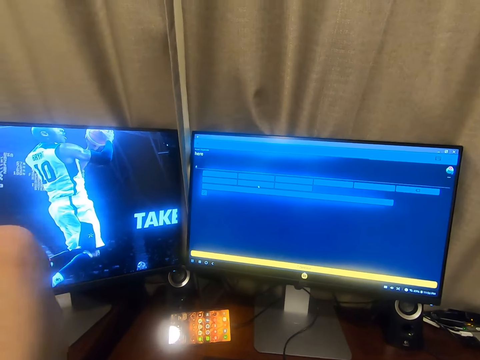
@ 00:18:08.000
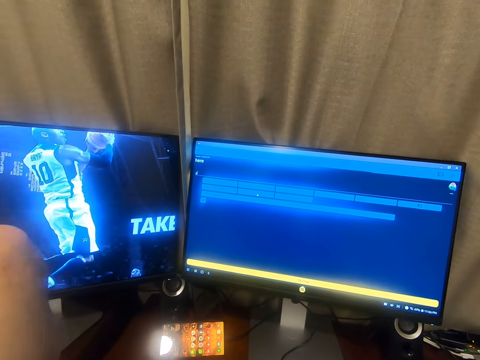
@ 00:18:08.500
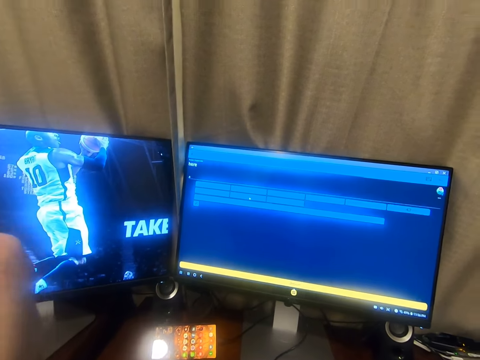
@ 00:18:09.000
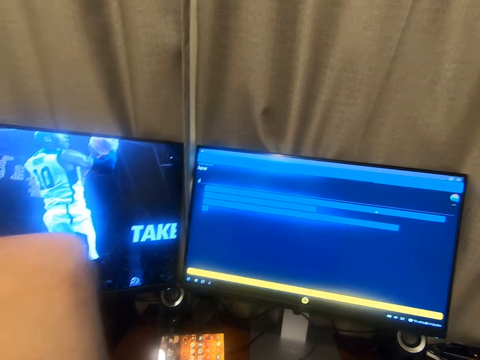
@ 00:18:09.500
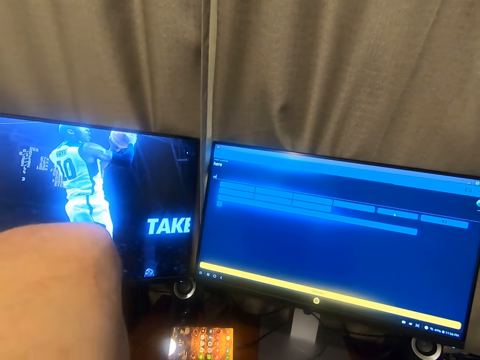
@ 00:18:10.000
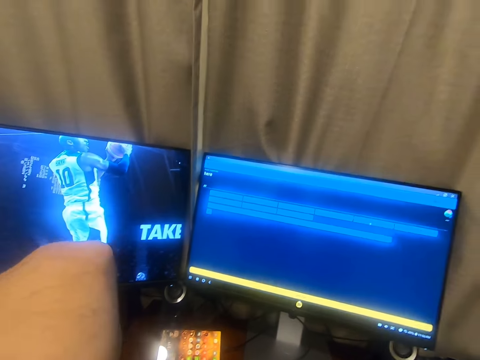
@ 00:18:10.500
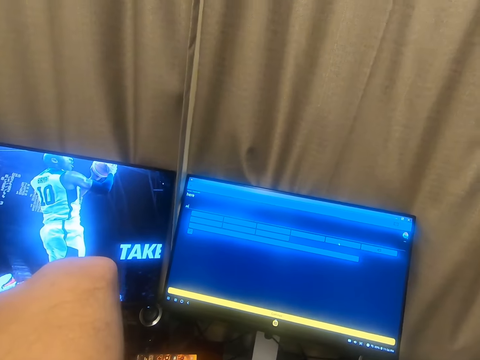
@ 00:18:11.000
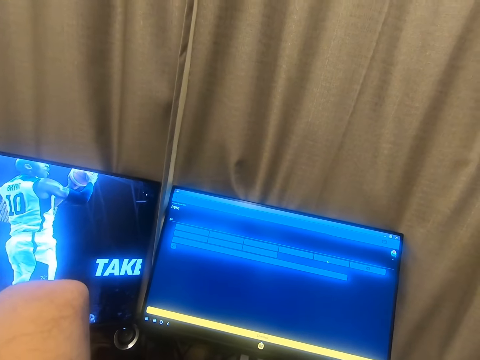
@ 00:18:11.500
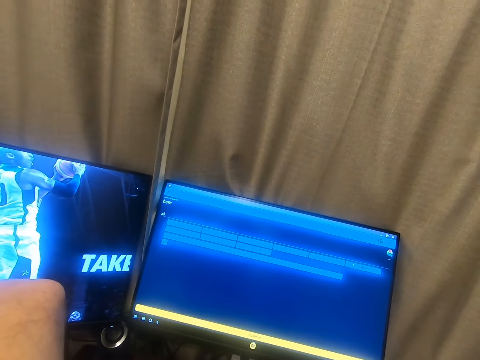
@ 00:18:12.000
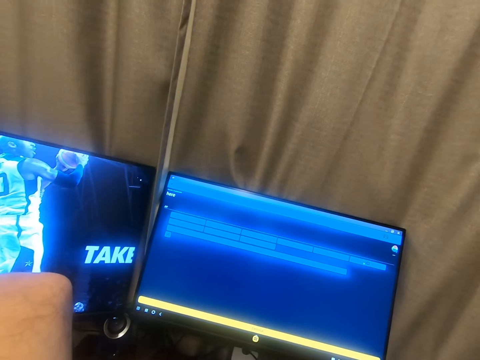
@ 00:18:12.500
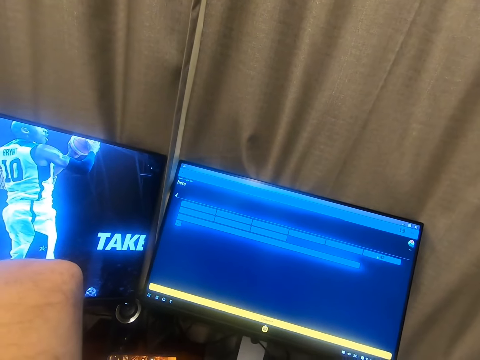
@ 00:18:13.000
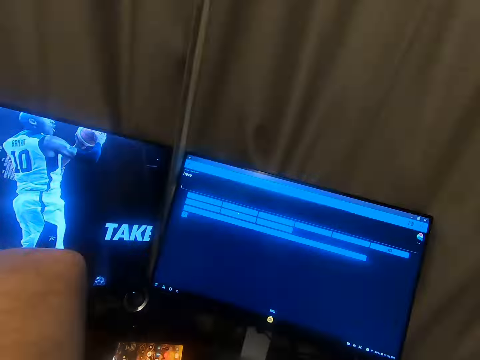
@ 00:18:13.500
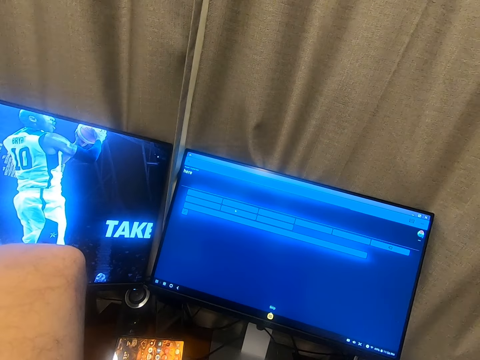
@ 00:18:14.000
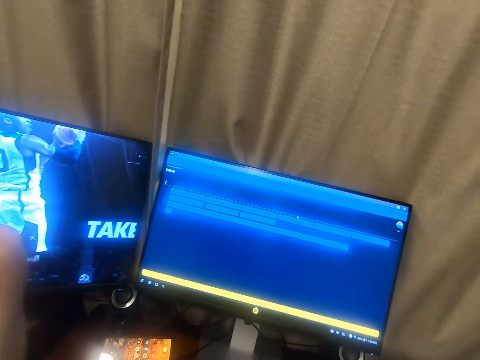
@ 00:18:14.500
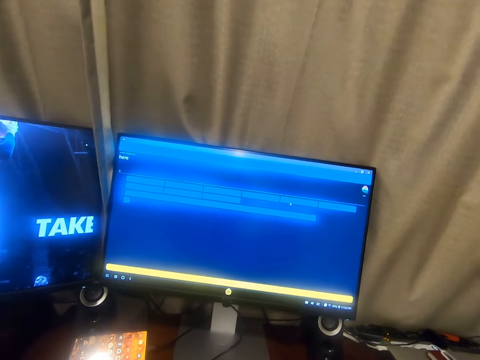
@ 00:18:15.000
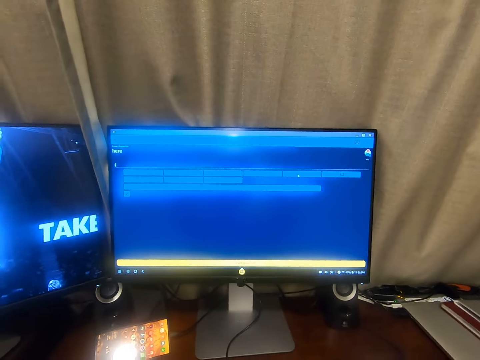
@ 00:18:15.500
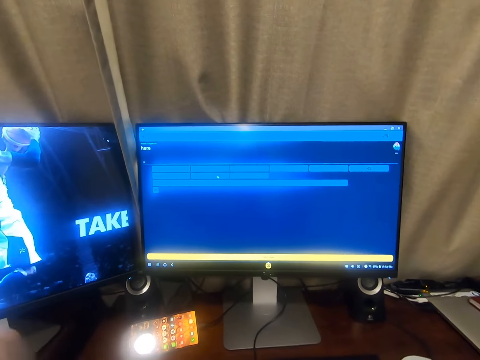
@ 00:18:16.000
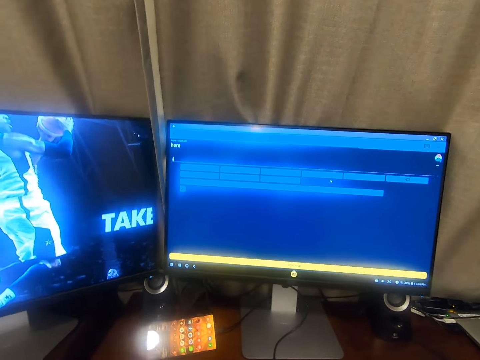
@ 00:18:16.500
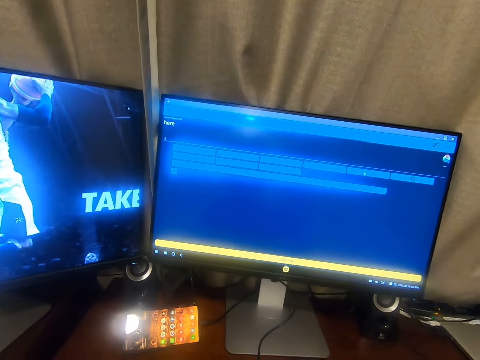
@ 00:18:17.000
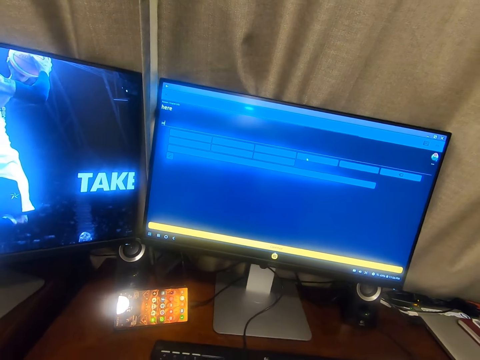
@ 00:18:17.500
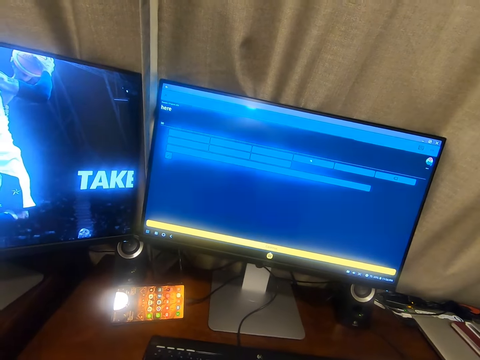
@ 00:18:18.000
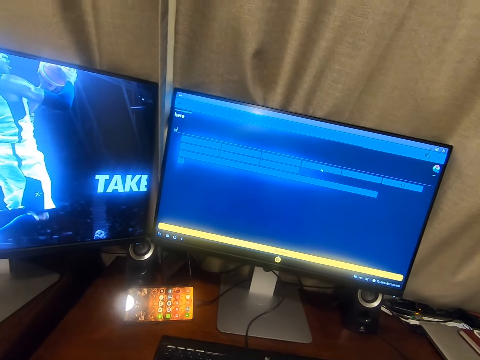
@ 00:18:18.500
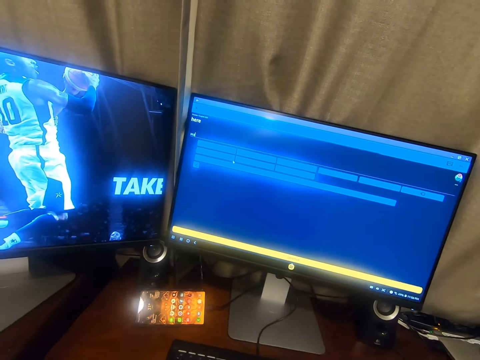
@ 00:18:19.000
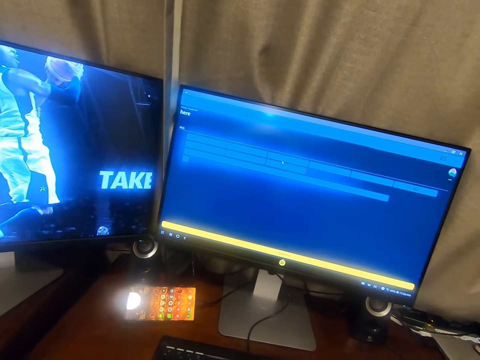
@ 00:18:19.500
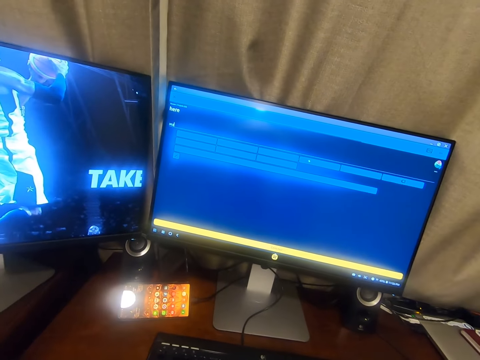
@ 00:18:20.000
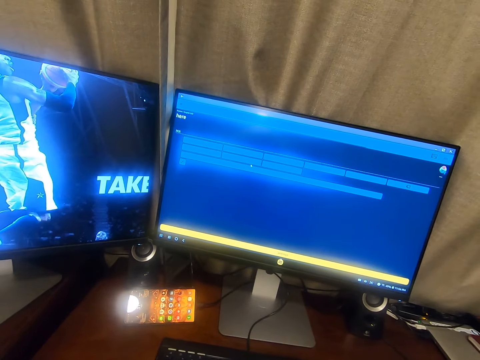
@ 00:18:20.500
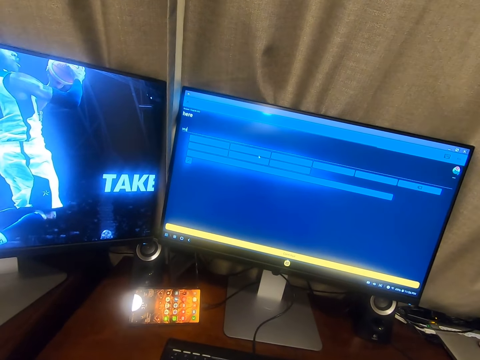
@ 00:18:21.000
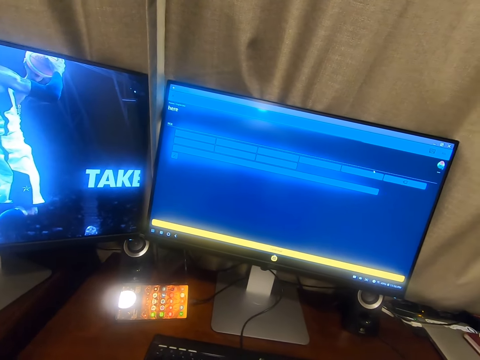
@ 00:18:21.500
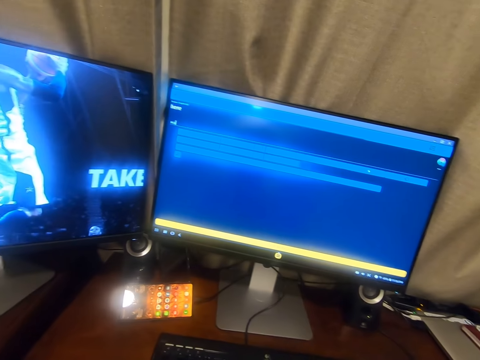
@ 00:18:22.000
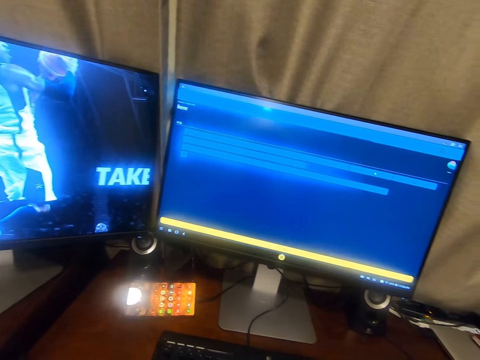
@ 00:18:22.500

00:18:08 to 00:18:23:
The camera wearer moves his hand.

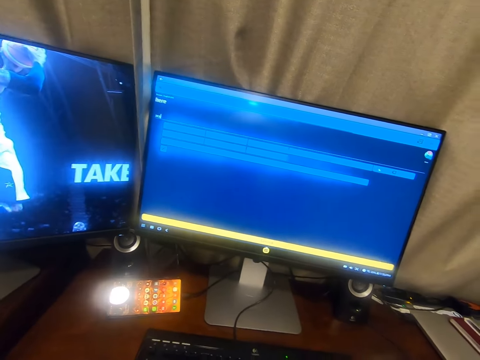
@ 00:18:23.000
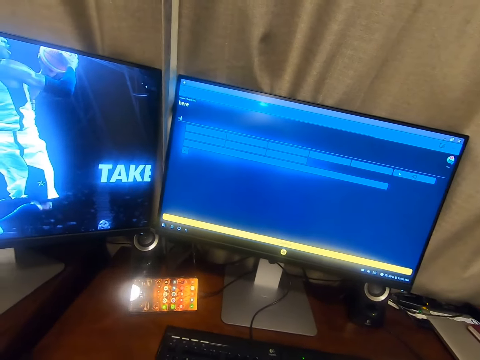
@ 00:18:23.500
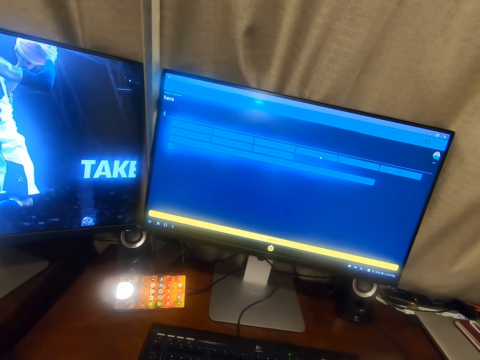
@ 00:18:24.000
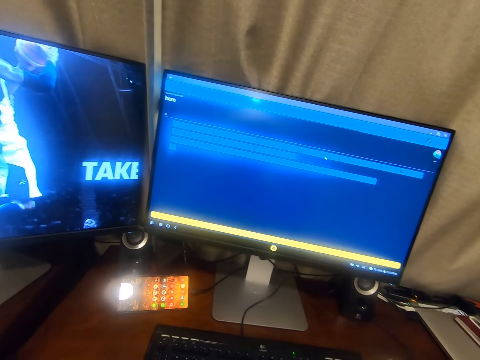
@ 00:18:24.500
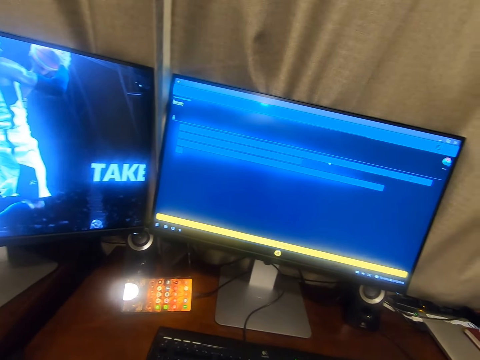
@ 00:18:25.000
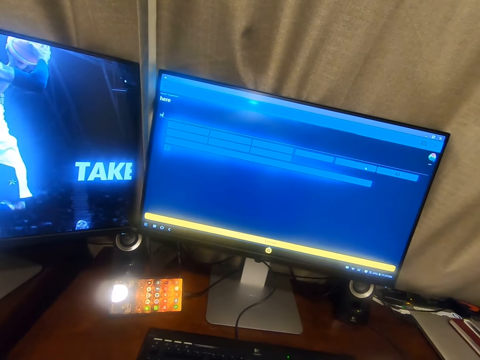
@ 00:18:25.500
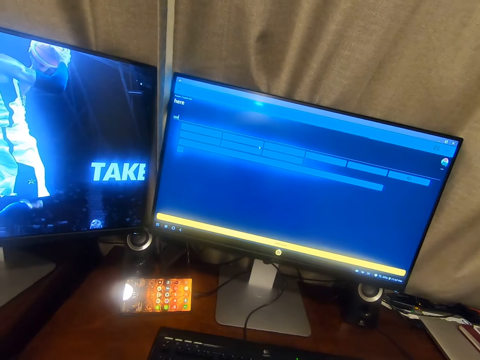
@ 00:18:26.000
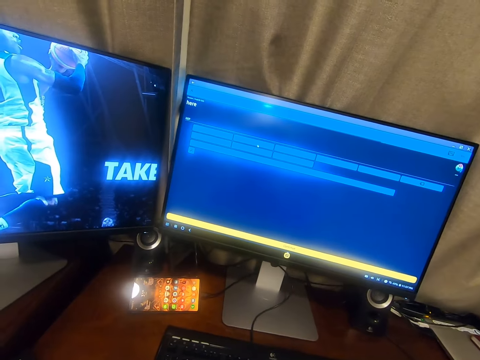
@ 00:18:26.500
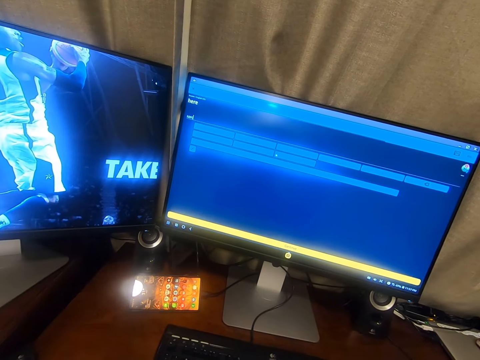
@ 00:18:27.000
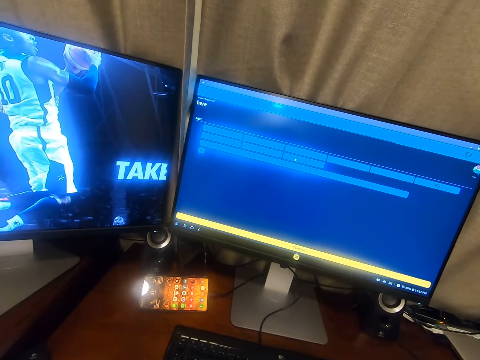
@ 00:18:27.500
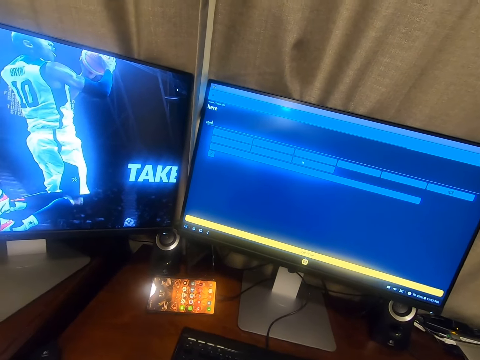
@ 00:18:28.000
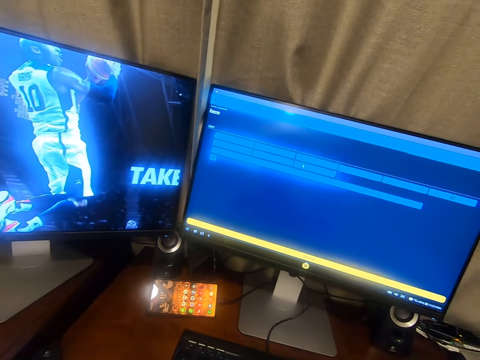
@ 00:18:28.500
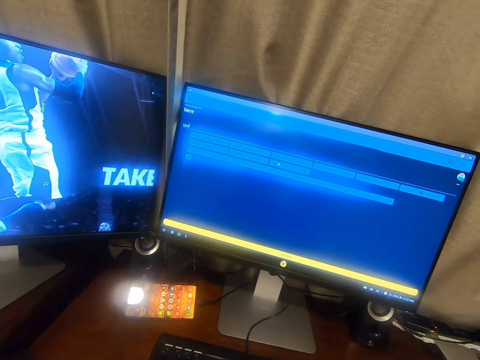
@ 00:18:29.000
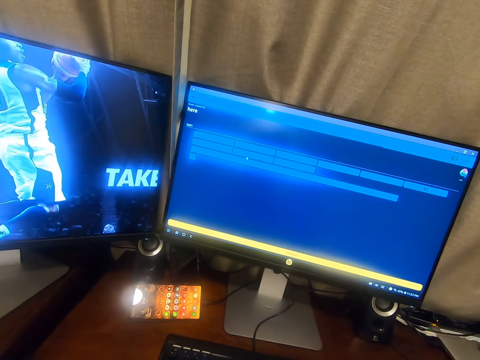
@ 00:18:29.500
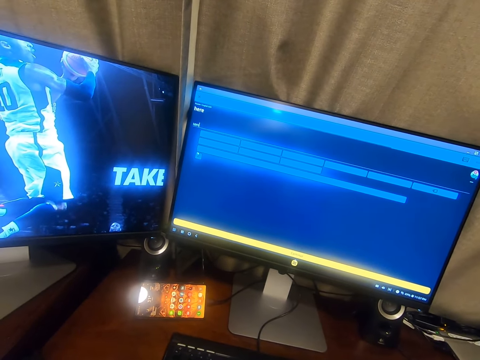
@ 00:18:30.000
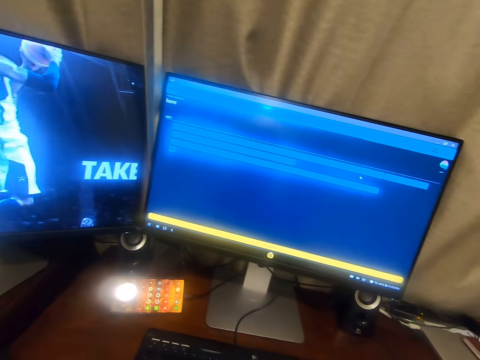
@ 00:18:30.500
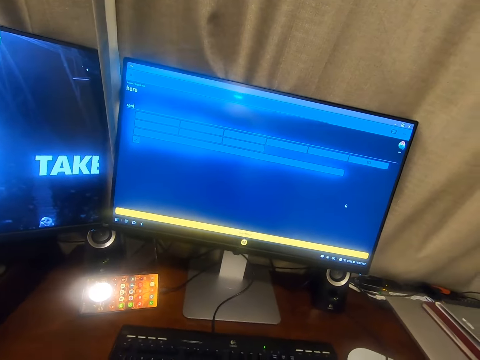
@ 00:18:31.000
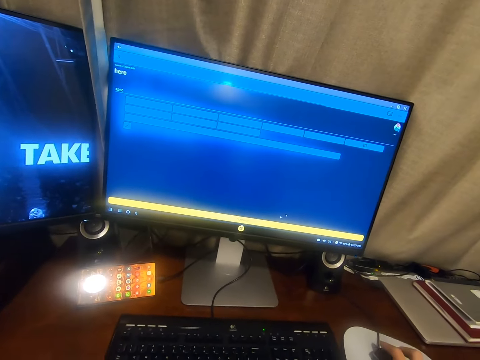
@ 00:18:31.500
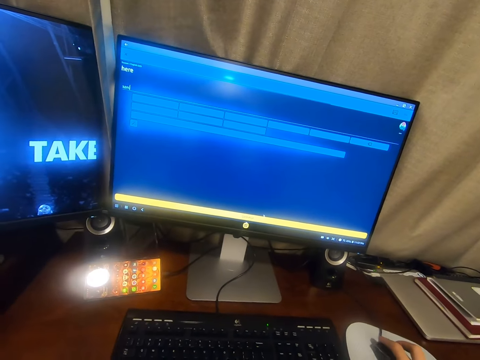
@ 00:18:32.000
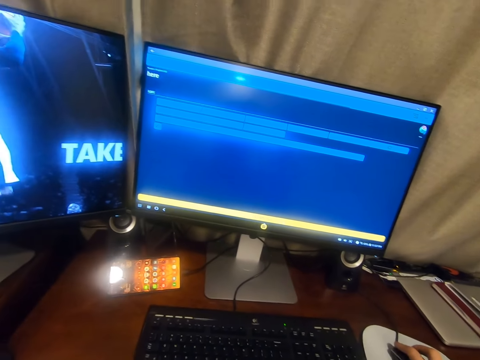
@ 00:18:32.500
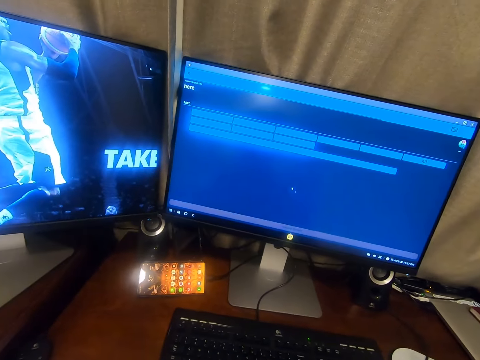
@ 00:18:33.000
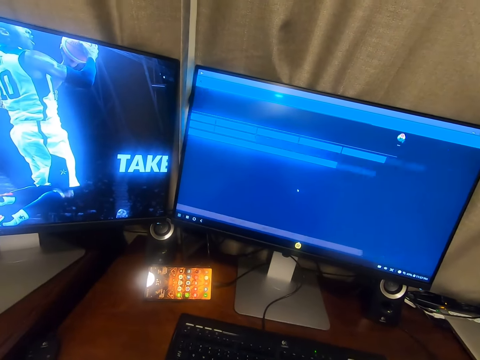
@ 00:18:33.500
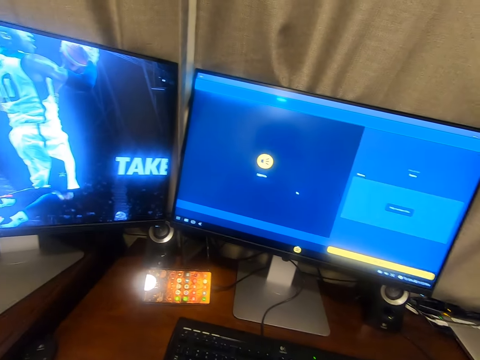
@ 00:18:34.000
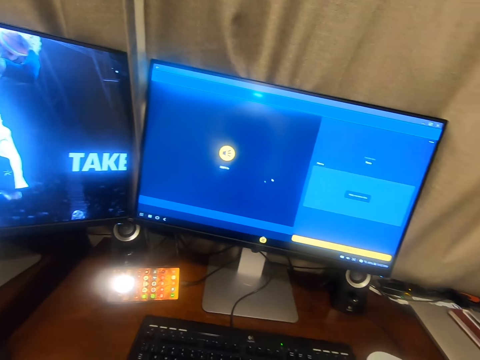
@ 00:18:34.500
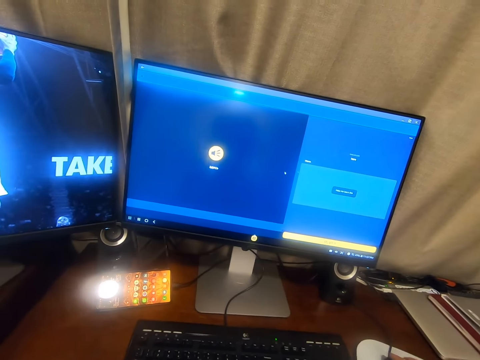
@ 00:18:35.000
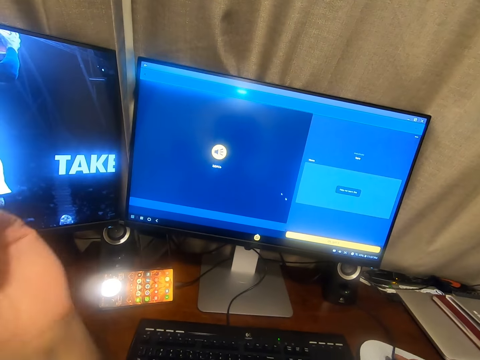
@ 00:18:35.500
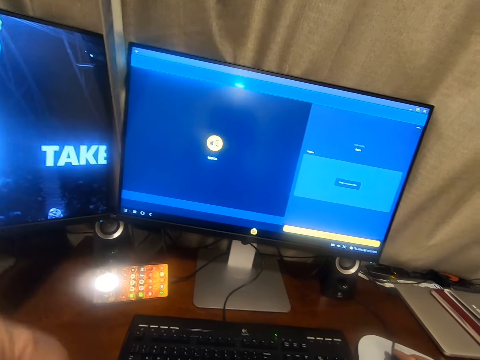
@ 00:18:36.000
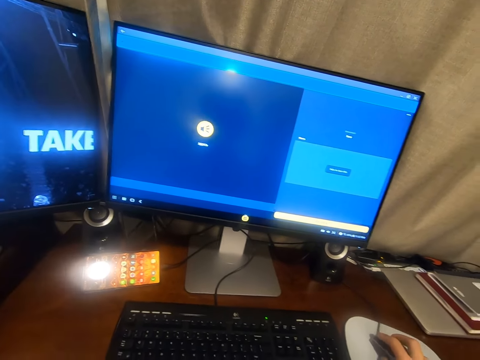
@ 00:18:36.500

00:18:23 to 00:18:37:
The camera wearer looks at computer monitors and talks. They look at the computer monitors and move the mouse. They lift a hand. They look at the computer monitors and move the mouse.
